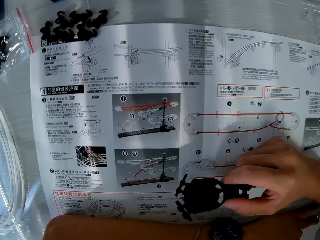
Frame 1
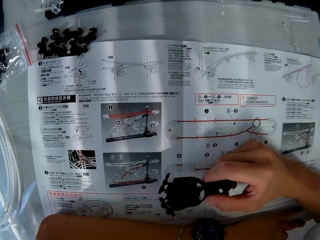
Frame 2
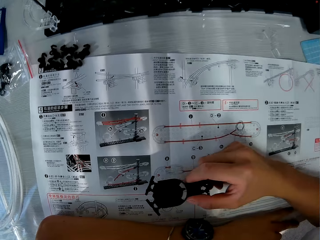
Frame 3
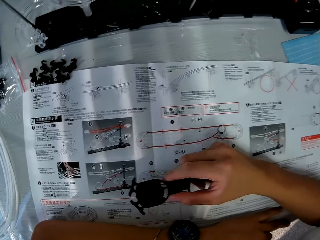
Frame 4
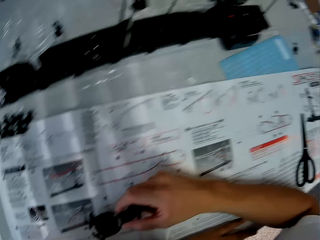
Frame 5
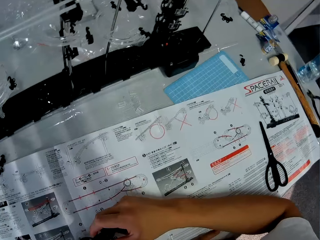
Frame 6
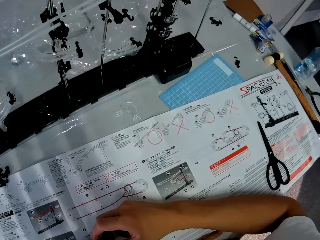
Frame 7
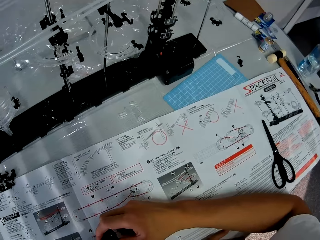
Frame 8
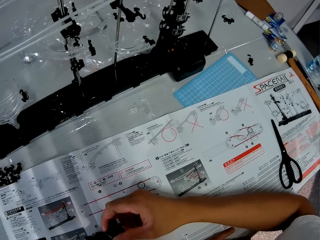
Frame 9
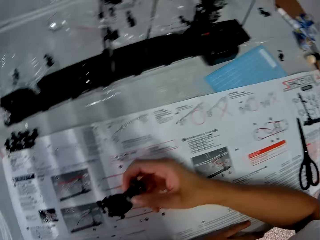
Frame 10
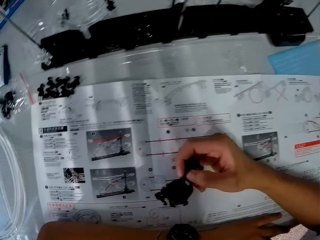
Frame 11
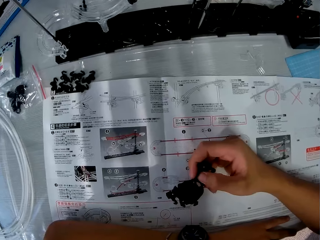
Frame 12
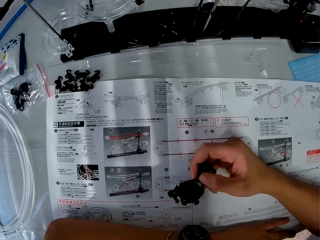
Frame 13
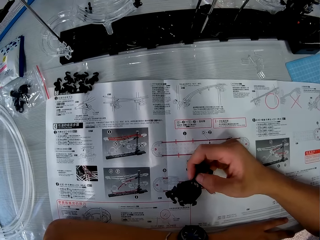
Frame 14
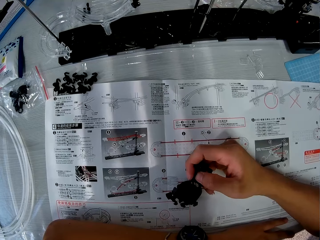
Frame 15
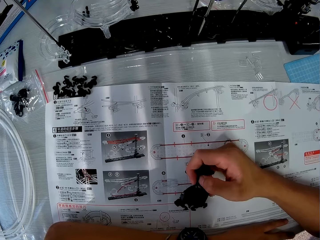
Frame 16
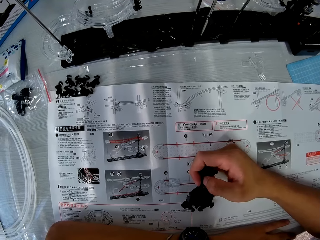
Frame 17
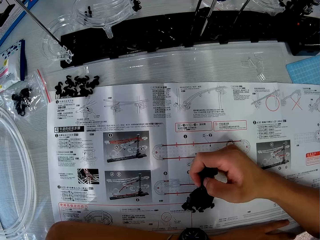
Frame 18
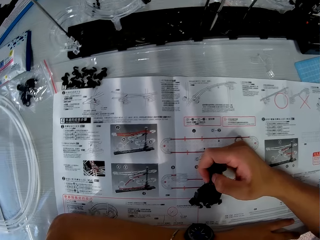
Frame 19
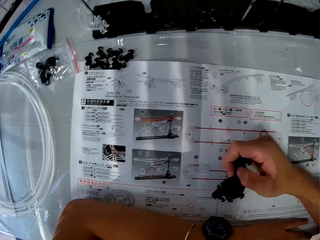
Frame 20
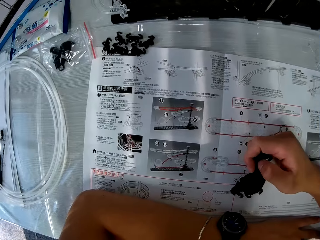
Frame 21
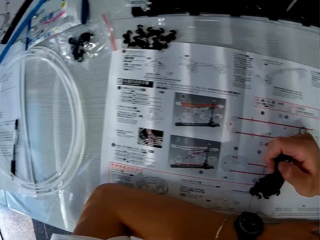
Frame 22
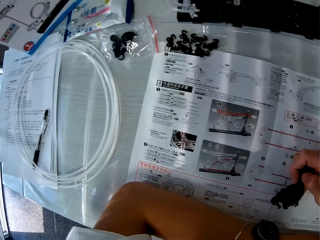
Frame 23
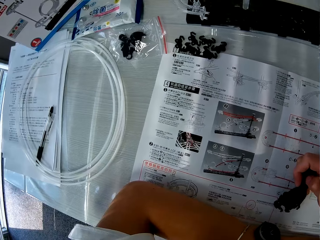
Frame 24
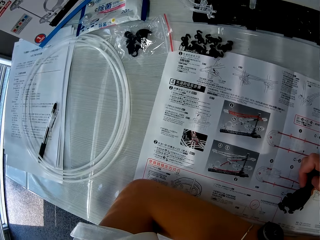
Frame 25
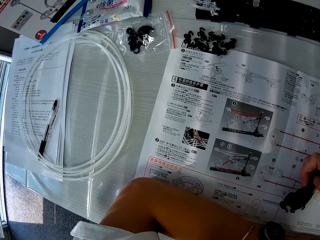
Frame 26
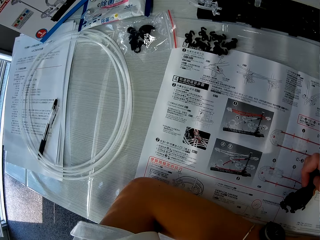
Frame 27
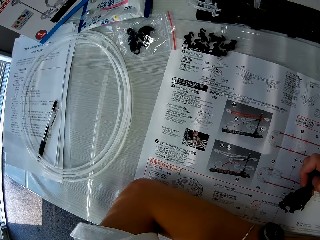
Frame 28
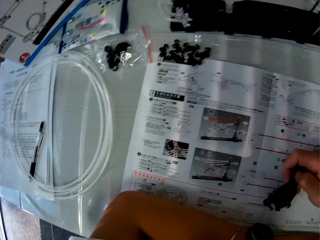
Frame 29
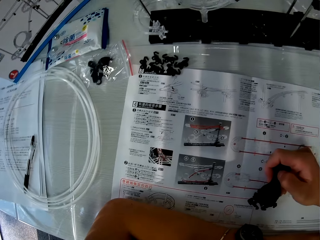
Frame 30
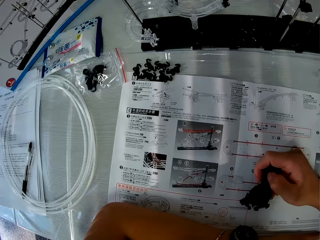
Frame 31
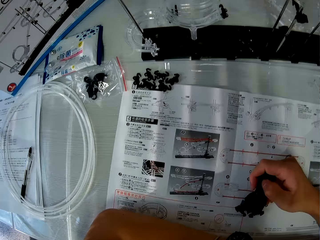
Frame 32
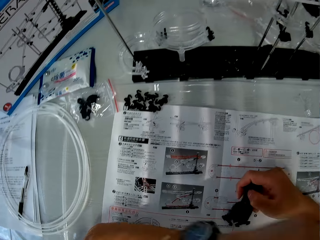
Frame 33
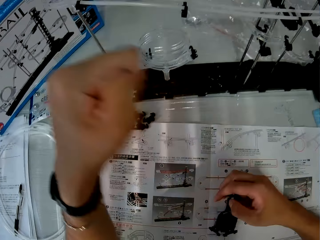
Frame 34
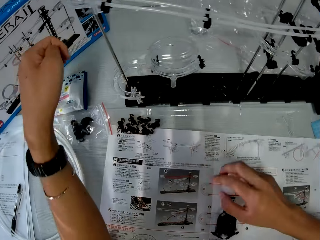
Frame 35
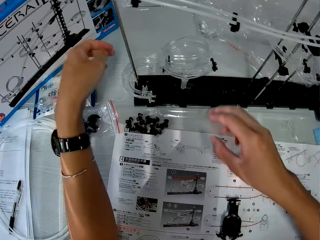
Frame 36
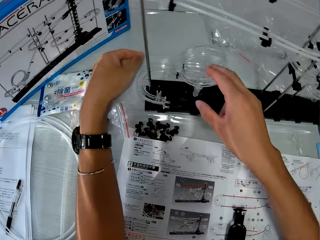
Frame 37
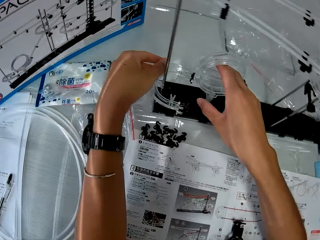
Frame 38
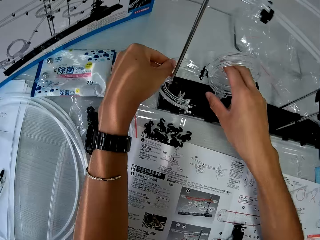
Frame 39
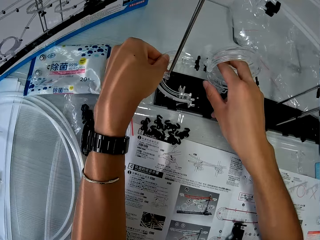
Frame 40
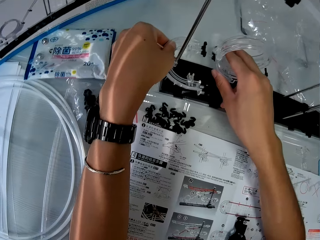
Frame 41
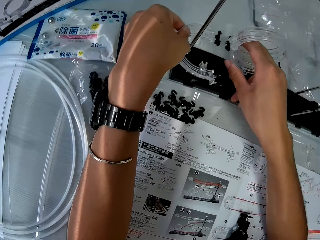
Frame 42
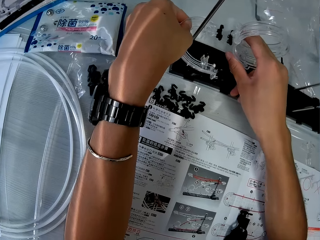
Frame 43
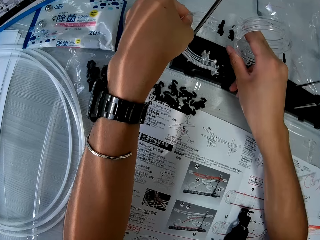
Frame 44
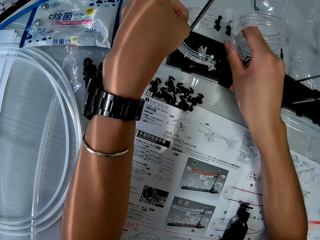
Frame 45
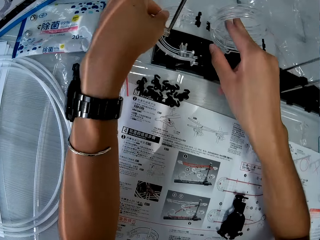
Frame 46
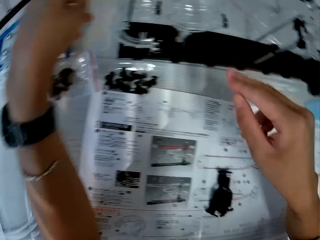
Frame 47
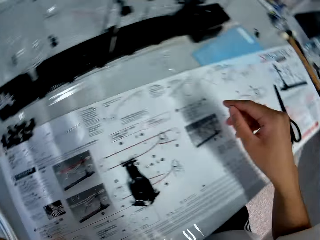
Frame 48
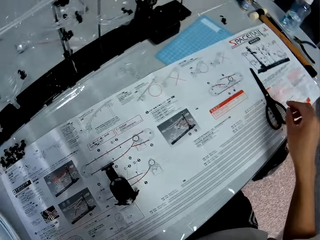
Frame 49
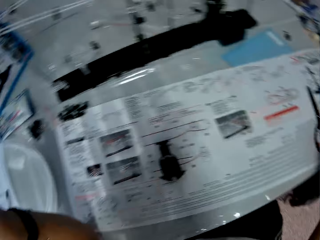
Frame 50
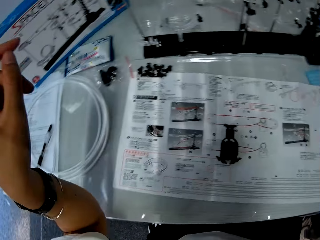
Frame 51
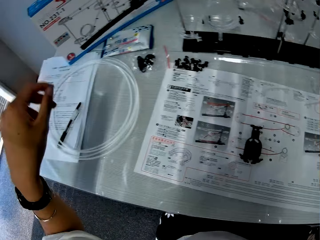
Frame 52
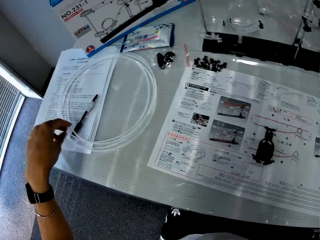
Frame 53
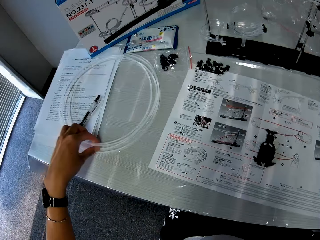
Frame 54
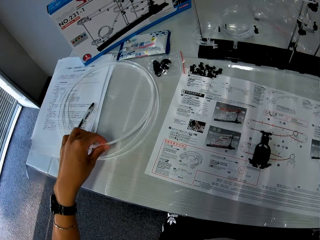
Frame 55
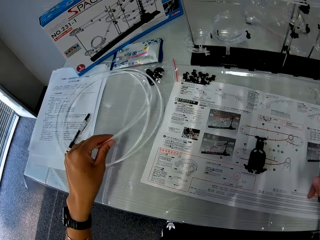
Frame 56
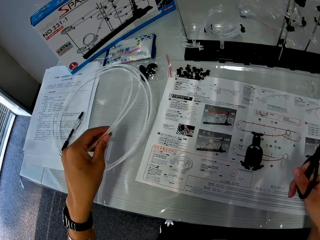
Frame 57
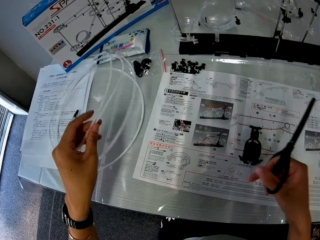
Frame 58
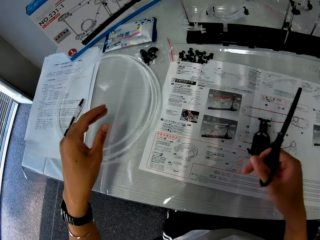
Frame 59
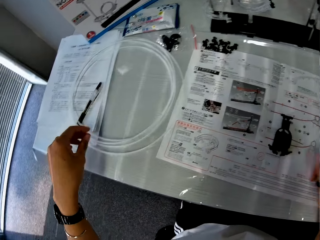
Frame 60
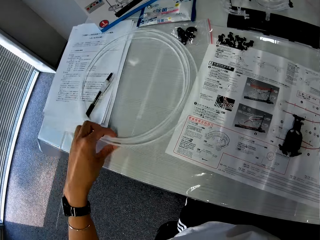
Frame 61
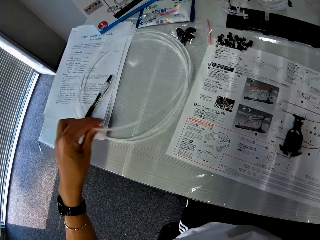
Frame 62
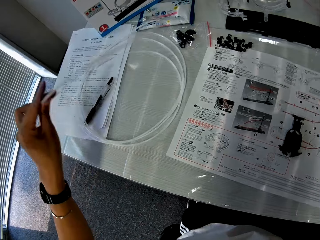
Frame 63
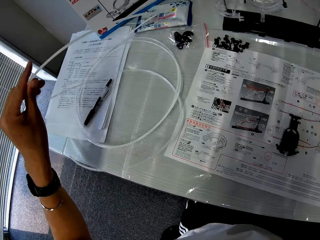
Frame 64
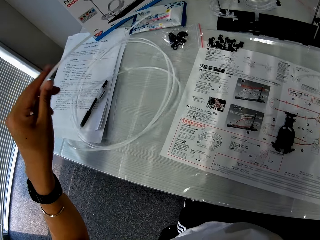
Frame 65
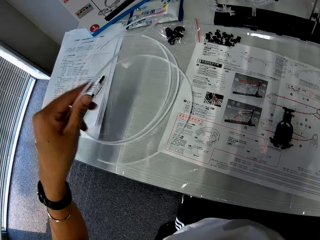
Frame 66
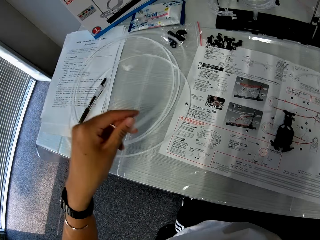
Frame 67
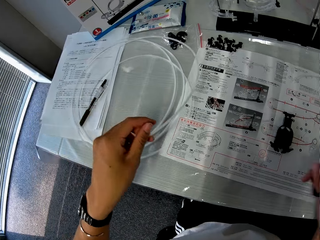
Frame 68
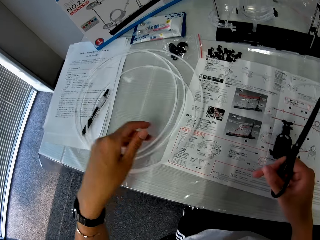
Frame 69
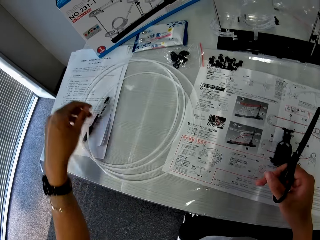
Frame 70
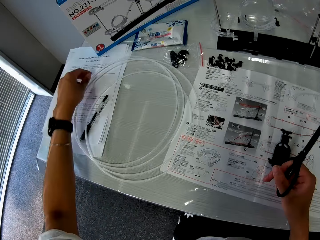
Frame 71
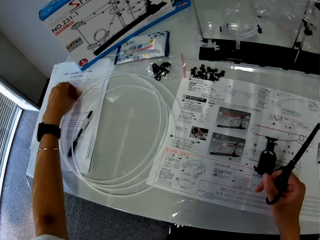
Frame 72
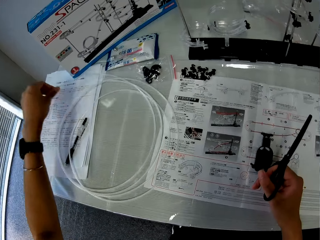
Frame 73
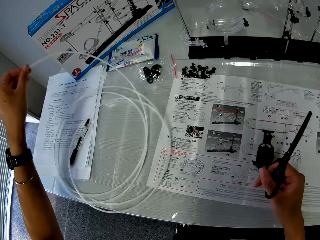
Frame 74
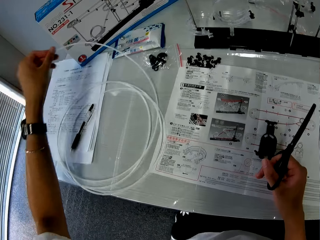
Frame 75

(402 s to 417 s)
The camera wearer drops the black item on a book with his right hand. He adjusts the space rail model with his hands and touches the corner parts. He picks up scissors from the table with his right hand. He looks around the table. He adjusts a plastic rail line of the space rail model with his left hand. He picks up the rail and moves the rail on the table.

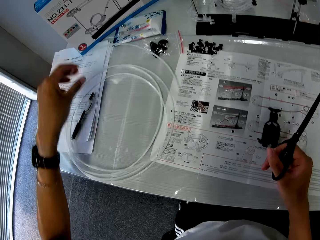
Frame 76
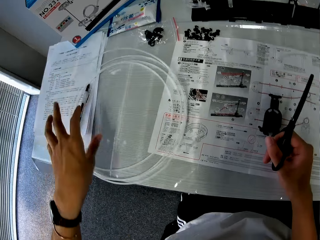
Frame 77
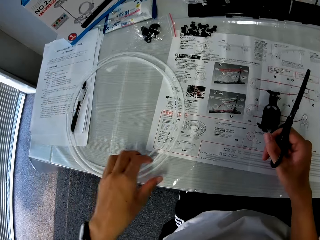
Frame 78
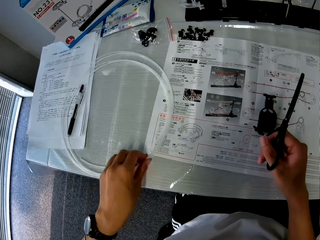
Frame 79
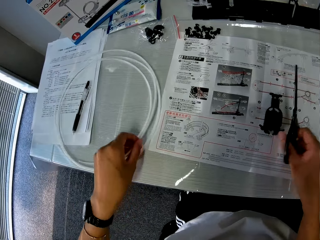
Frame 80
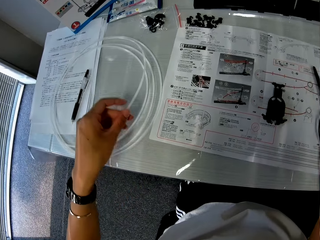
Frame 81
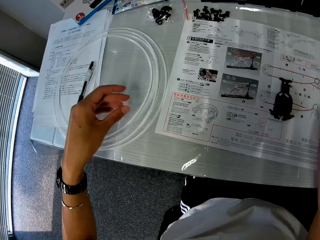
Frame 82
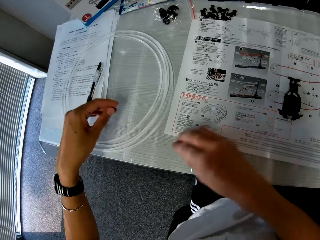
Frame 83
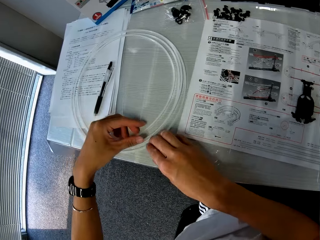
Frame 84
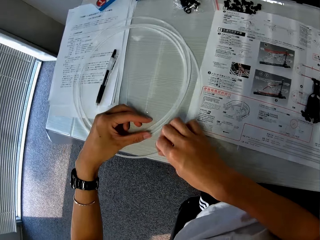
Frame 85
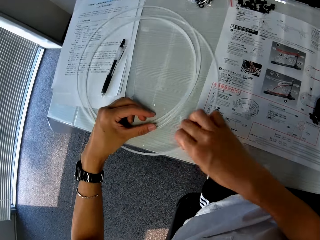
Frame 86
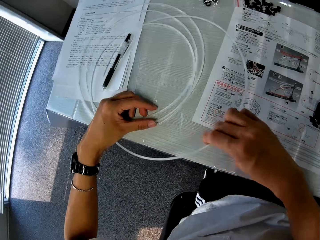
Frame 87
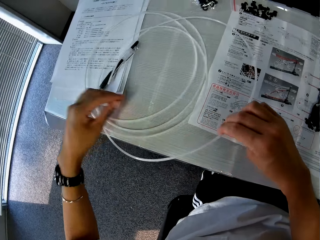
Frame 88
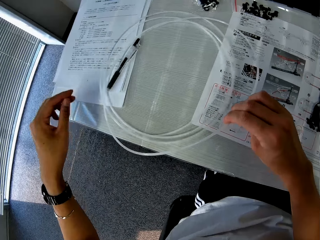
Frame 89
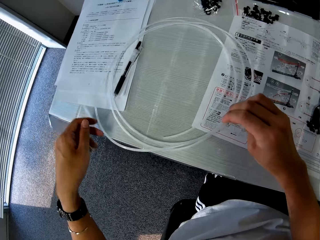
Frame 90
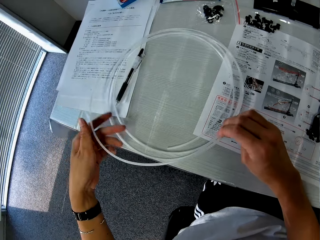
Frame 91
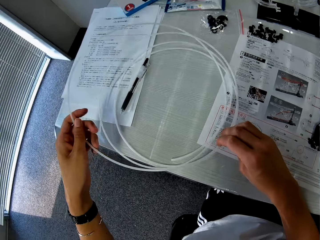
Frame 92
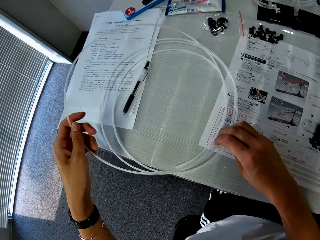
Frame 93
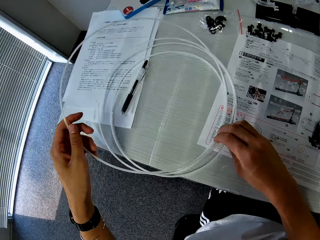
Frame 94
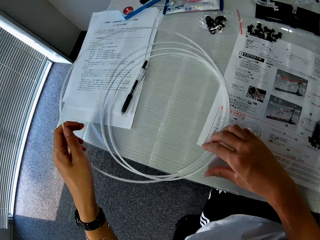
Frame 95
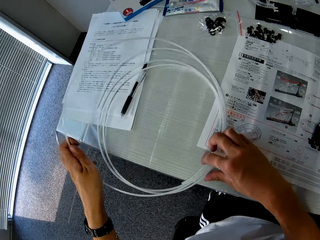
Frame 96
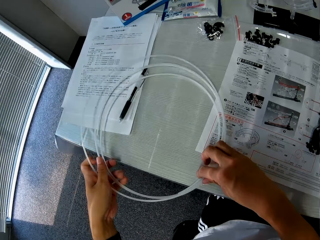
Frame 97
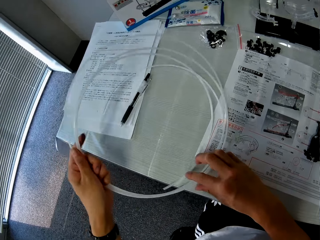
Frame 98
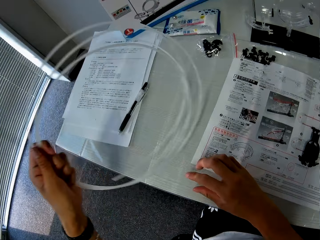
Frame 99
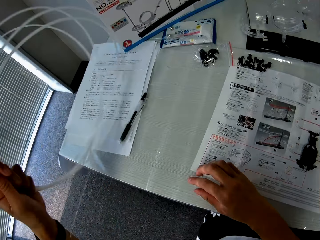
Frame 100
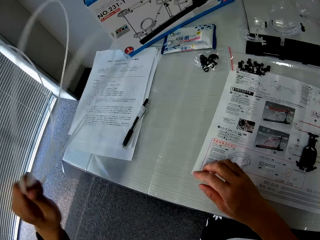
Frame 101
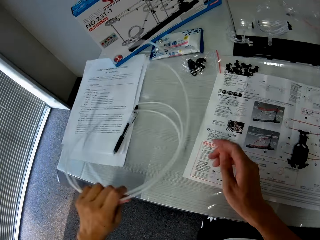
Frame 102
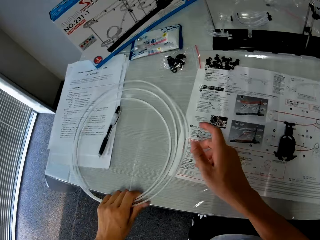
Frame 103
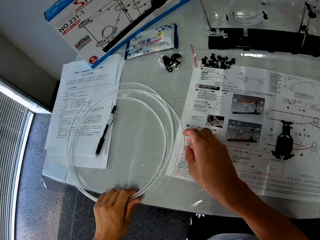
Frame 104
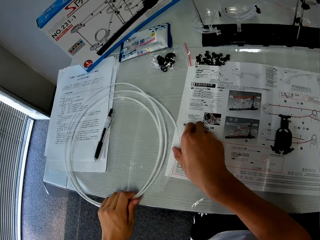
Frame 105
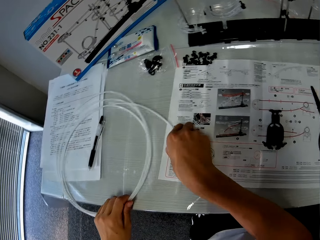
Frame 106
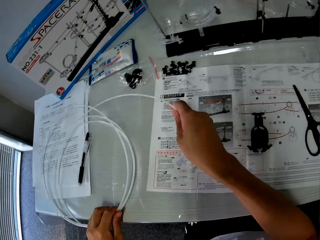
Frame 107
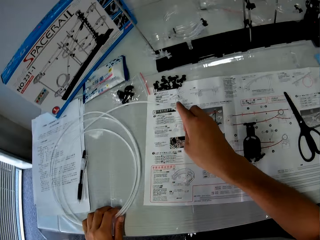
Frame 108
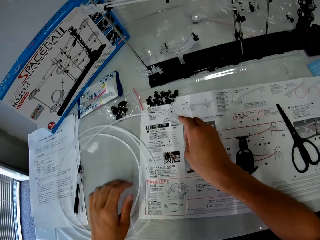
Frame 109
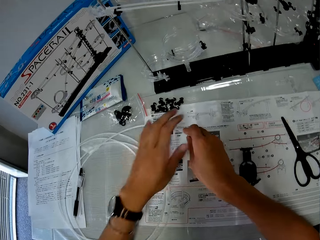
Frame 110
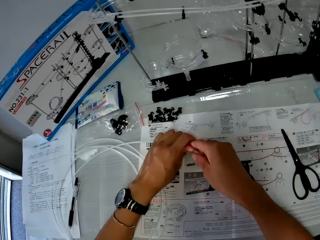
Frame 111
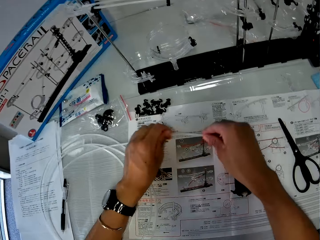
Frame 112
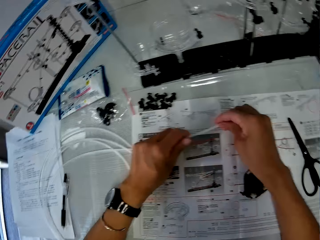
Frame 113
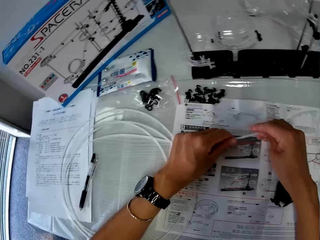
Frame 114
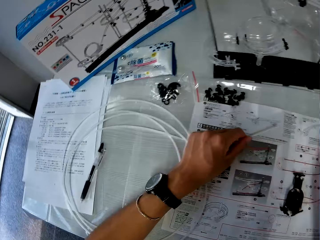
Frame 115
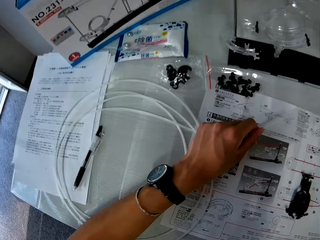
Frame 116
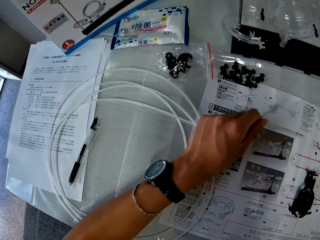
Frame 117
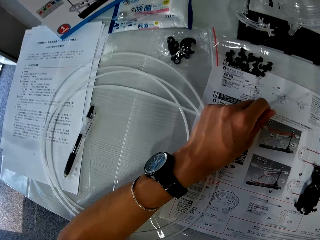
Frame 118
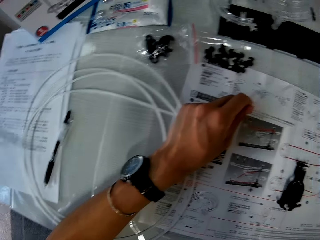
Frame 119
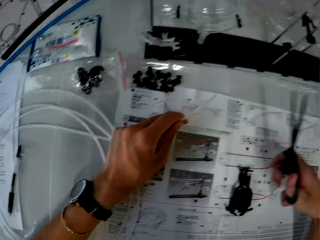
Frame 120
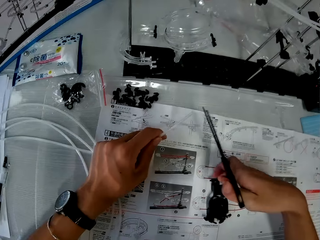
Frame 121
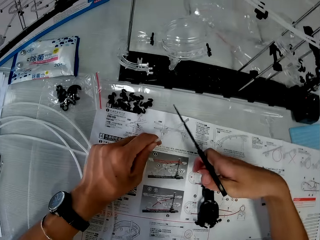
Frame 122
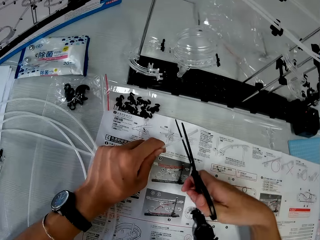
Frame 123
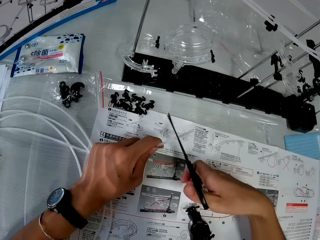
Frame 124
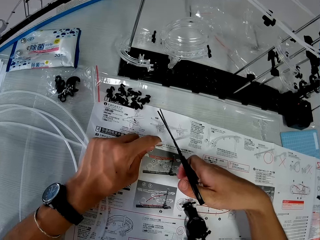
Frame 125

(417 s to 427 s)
The camera wearer places the scissors on the table. He holds the rail. He untangles the plastic rail line with his hands. He lifts the rail, places the rail on the table, and pulls the rail. He holds the plastic rail line of the space rail model with his left hand. He picks up the scissors from the table with his right hand. He places the scissors on the rail.
